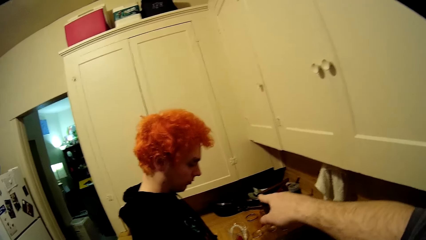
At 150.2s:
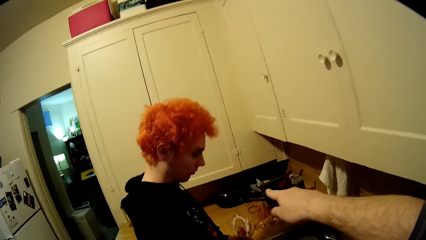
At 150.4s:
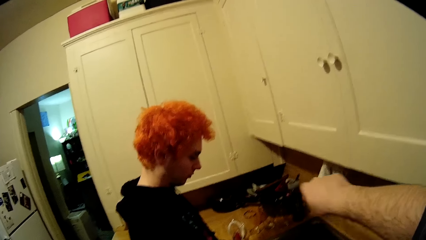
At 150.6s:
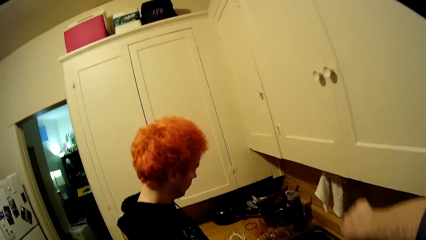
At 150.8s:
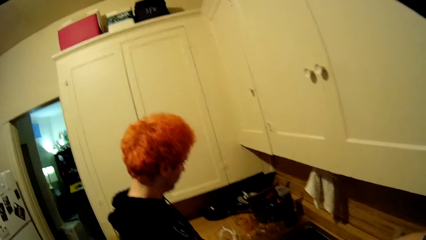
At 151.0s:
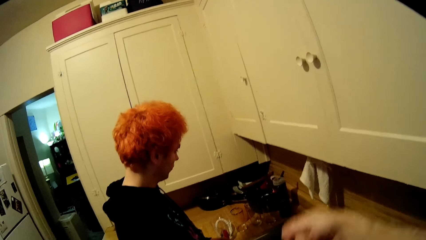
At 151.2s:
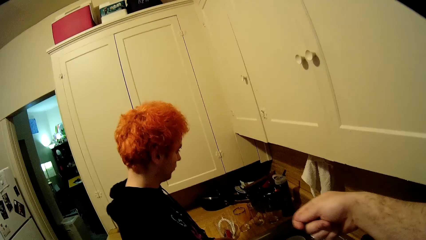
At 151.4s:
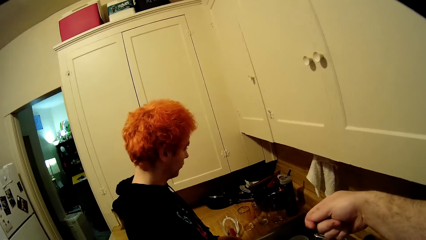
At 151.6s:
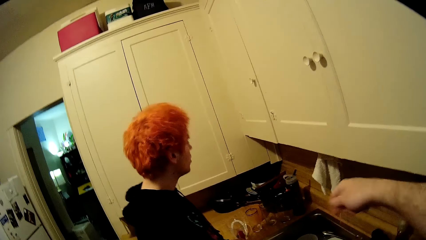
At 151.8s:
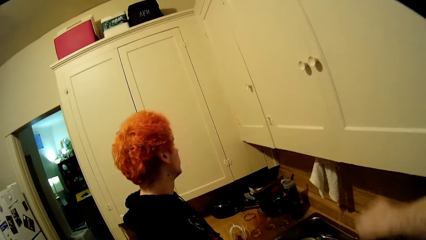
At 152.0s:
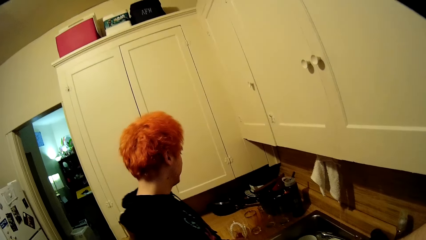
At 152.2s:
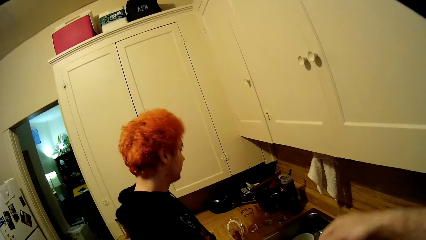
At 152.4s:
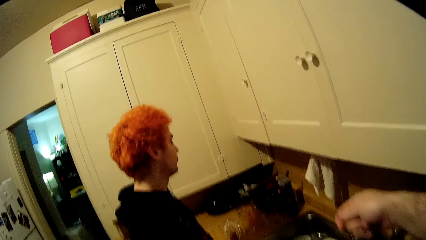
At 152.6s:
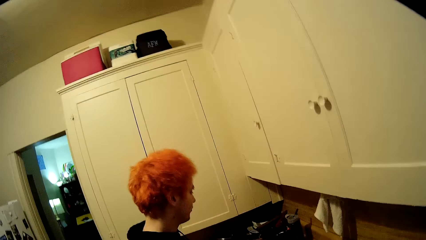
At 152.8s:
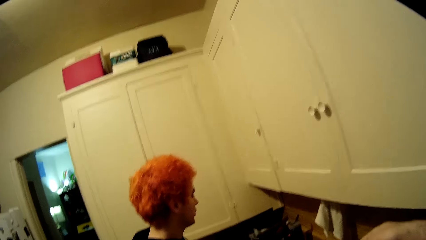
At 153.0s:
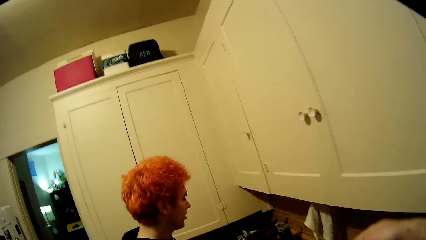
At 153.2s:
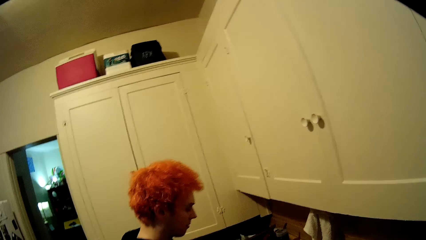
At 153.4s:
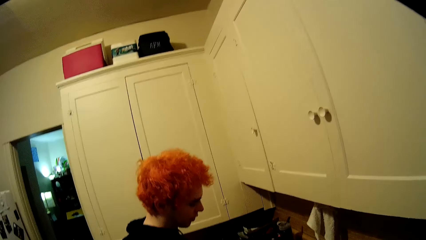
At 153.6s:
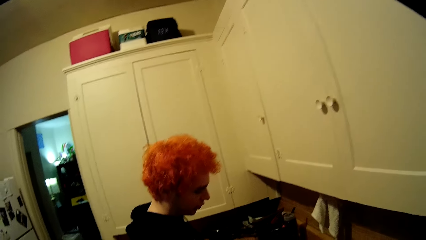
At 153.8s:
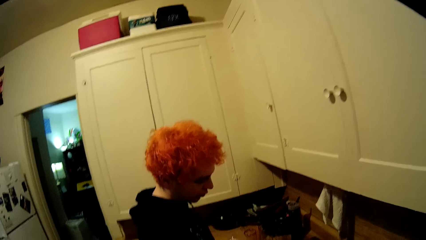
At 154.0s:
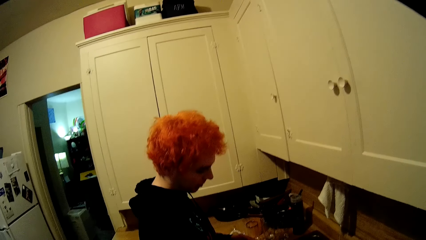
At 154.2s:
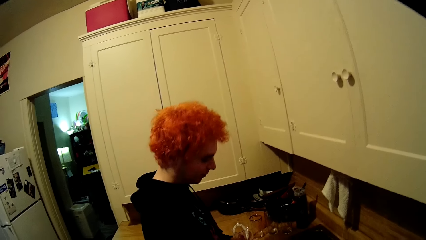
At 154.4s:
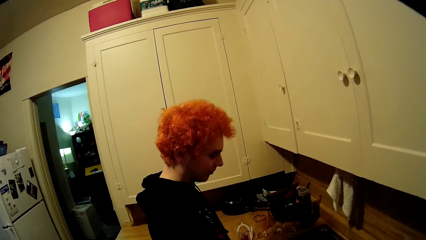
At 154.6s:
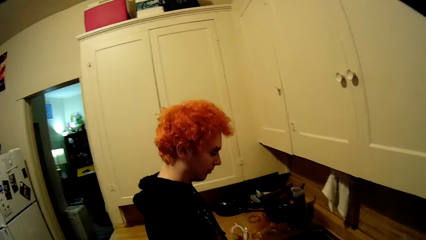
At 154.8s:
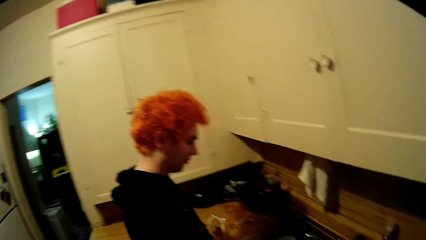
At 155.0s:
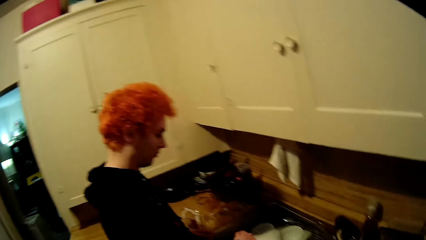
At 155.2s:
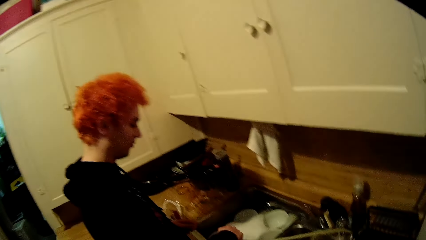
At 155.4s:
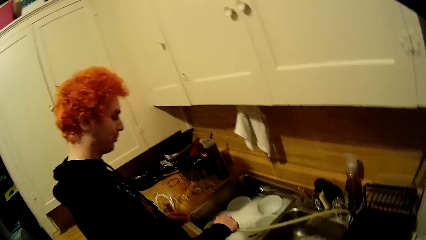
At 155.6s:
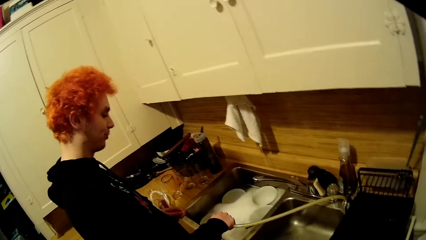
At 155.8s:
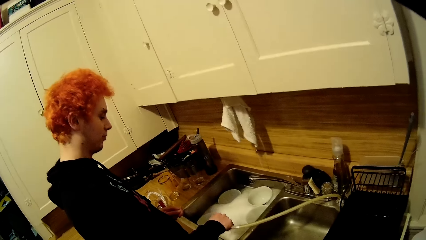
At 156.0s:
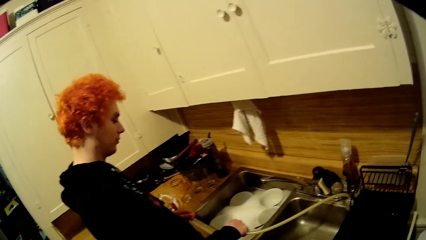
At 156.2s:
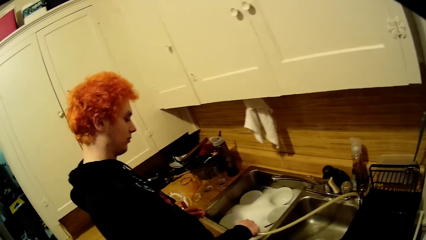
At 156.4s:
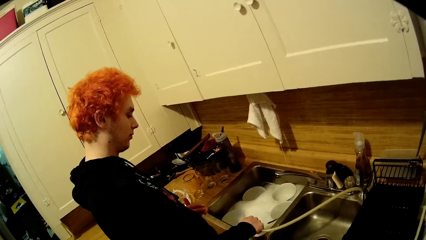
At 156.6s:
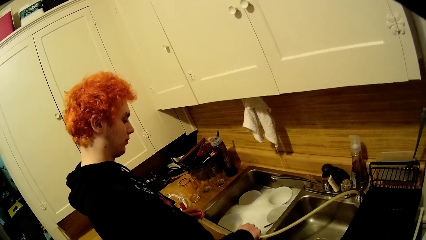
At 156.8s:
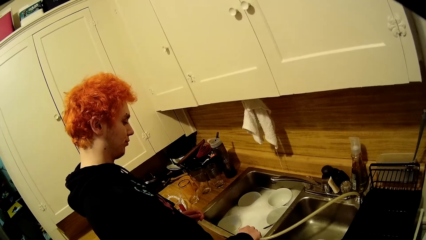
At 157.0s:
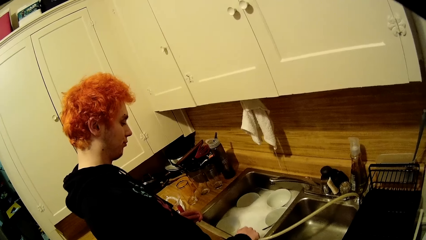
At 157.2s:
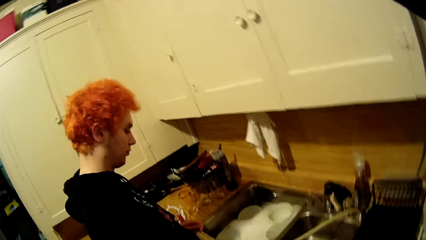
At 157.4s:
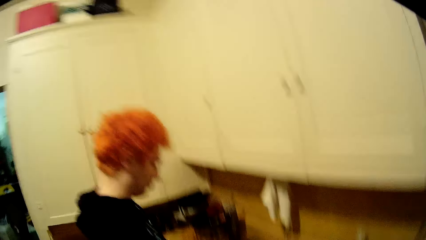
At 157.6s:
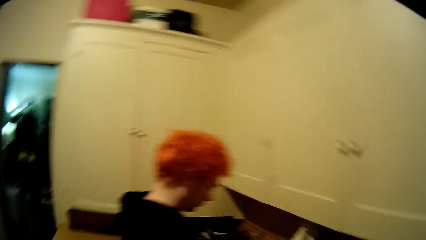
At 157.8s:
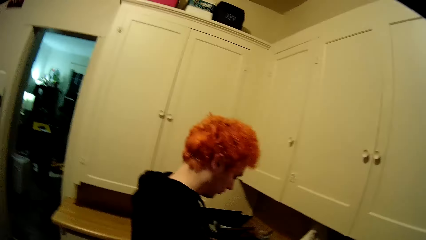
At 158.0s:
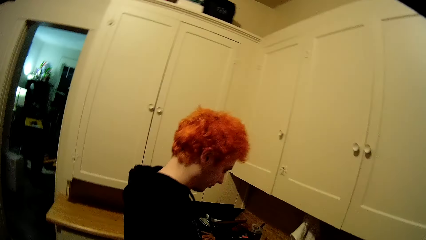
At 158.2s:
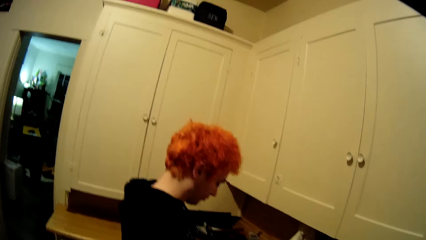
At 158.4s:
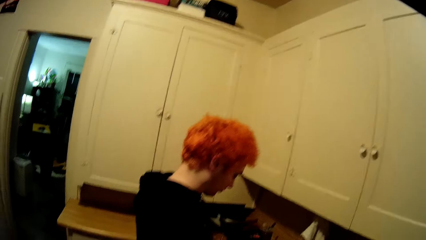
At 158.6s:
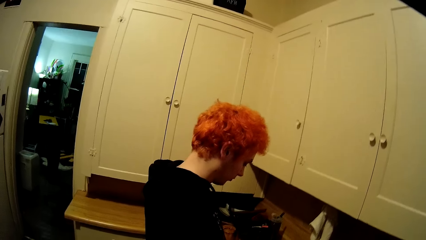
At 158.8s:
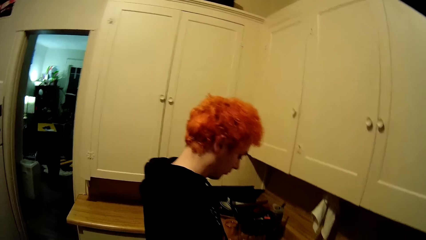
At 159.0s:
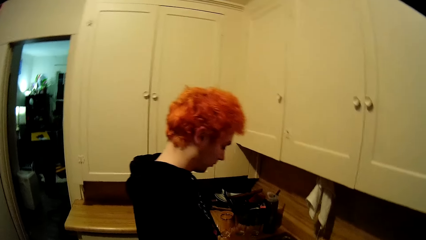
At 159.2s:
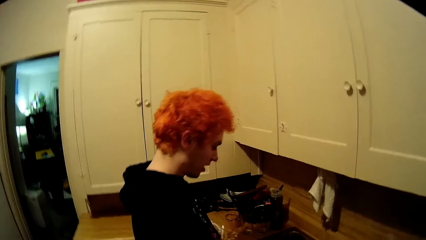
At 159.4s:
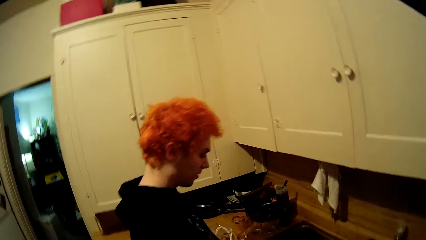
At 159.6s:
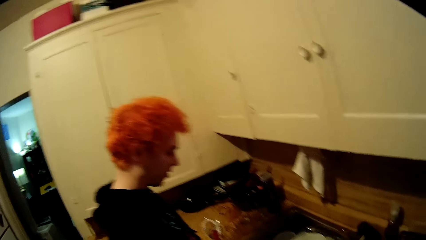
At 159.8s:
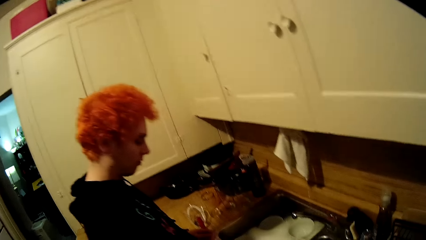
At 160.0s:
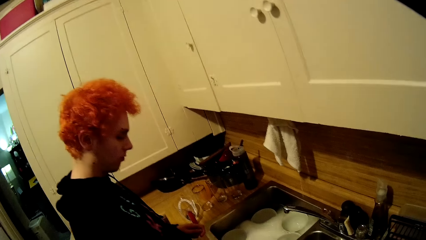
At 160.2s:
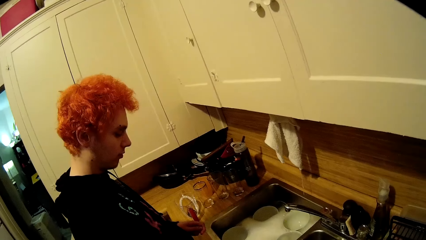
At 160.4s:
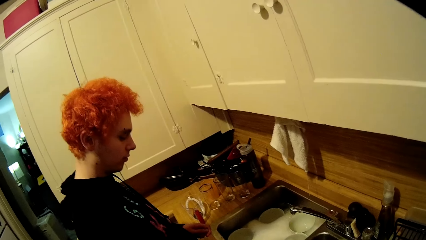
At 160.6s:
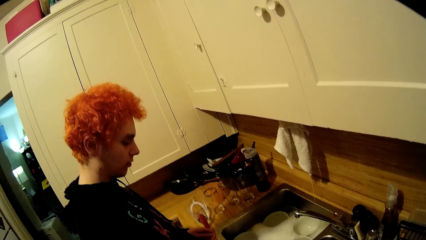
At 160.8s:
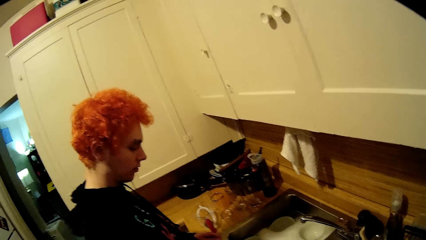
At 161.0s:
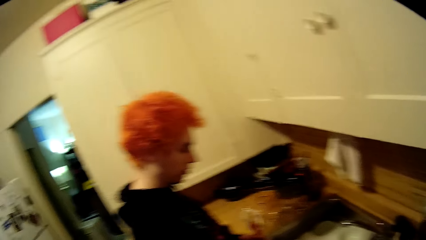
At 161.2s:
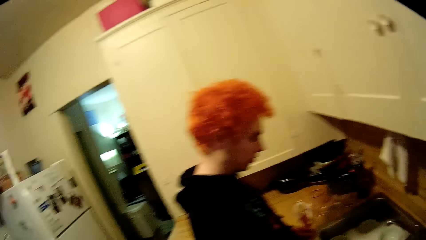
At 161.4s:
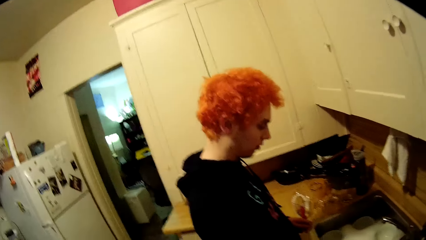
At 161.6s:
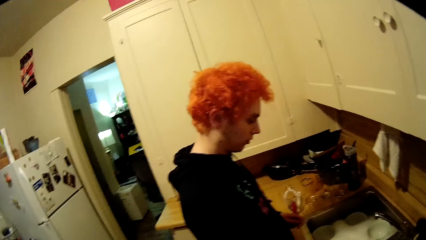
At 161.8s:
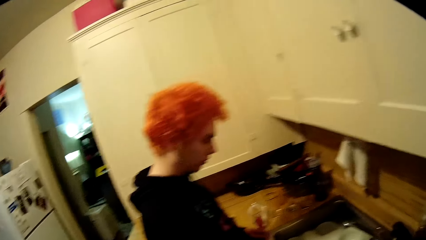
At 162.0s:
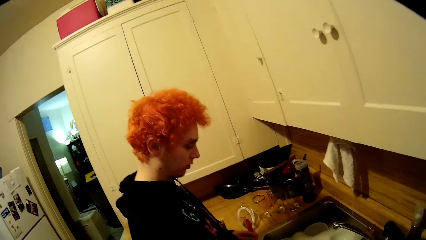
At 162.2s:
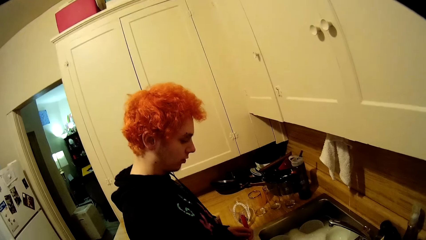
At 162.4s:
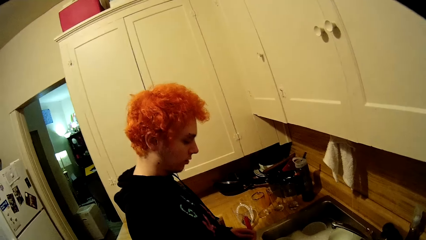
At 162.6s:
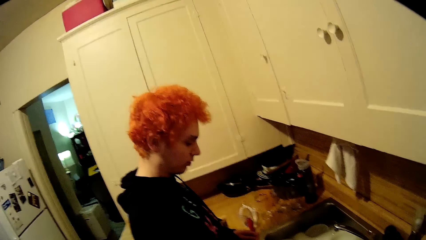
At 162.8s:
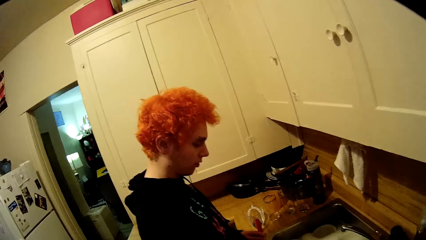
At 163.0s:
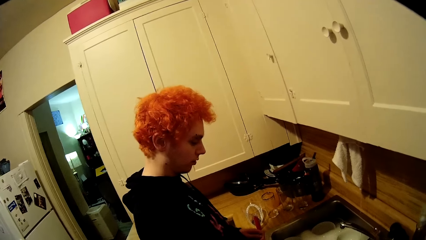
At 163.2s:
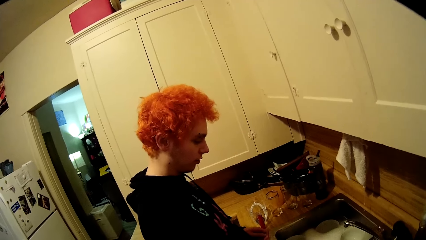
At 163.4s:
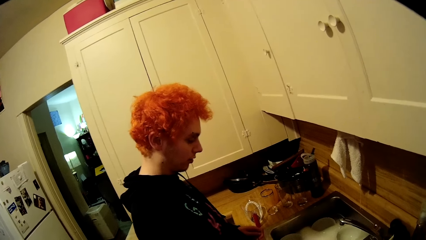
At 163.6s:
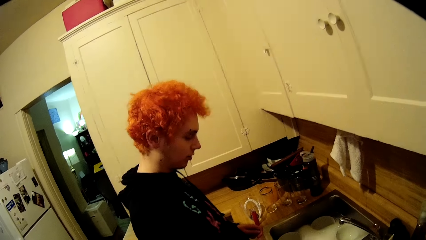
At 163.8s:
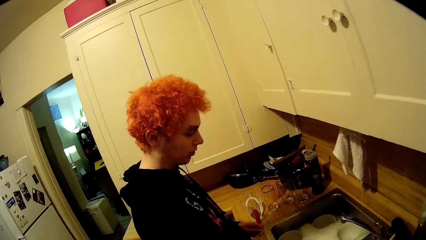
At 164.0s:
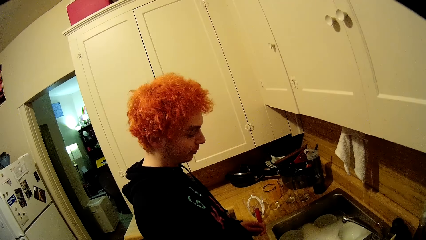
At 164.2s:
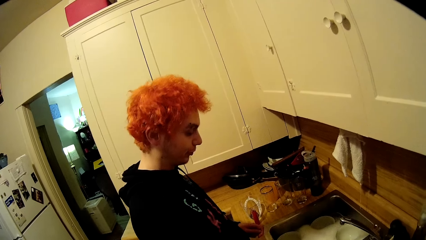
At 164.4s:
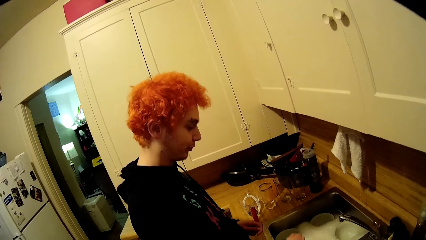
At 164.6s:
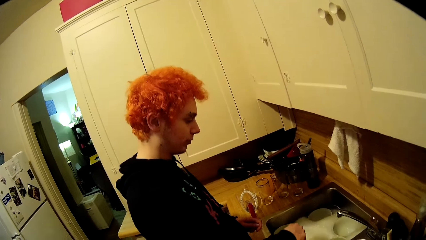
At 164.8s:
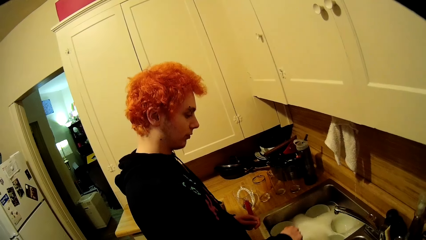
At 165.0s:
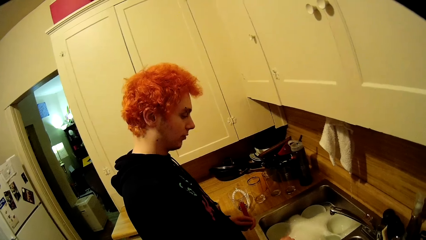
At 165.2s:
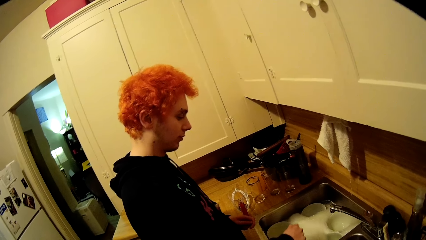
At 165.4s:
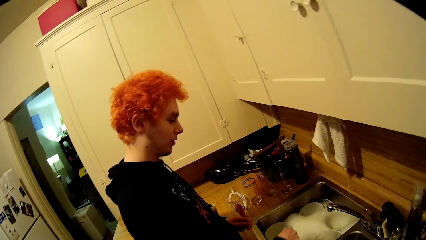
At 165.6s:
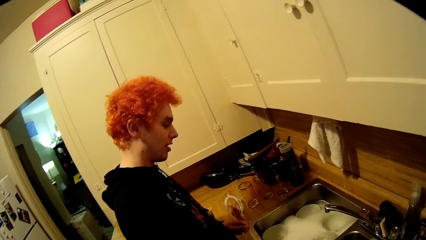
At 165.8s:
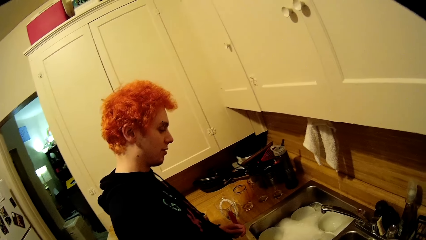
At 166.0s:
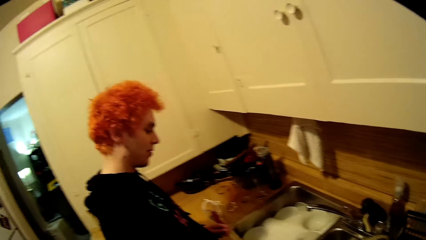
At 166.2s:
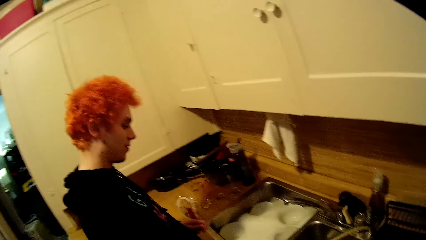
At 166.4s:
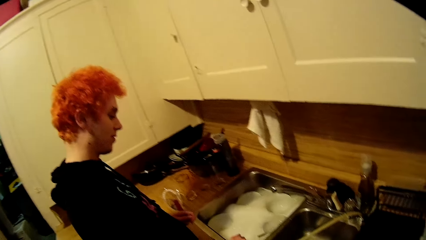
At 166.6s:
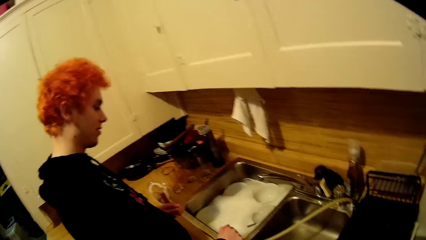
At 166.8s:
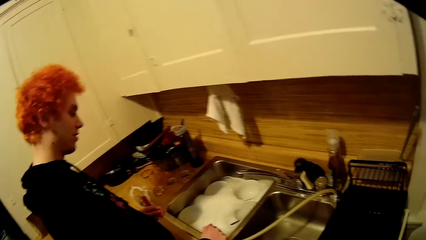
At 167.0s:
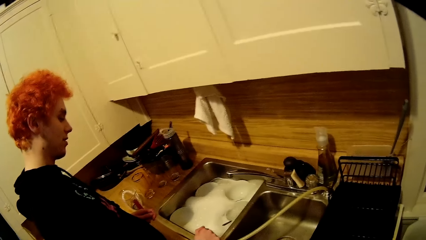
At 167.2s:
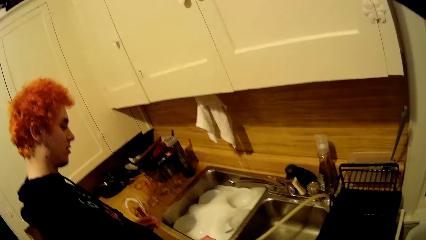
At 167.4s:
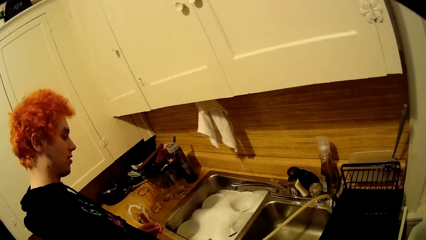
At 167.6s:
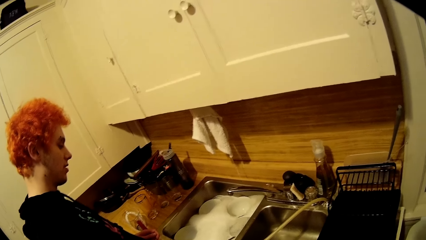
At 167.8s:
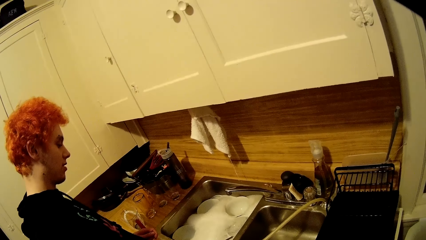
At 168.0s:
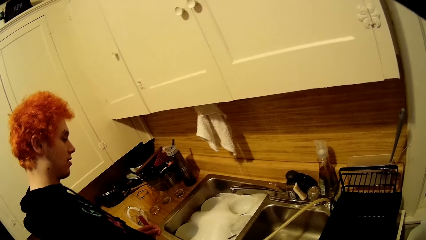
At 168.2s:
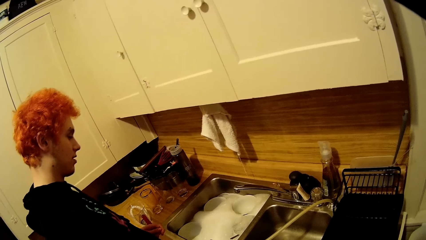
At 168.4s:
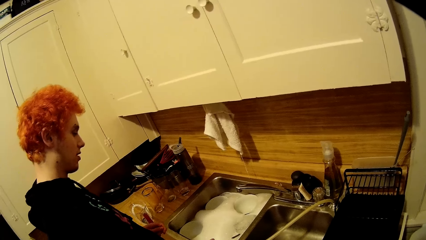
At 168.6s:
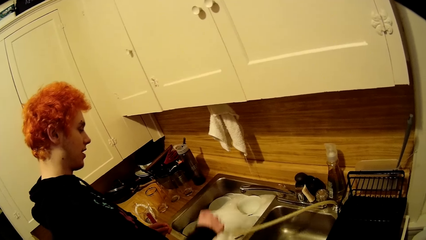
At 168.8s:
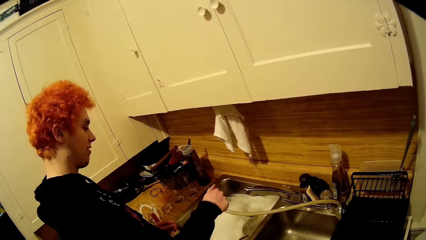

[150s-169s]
The camera wearer makes gestures. The man shakes his head. The man washes utensils in the sink. The camera wearer looks around the sink.
